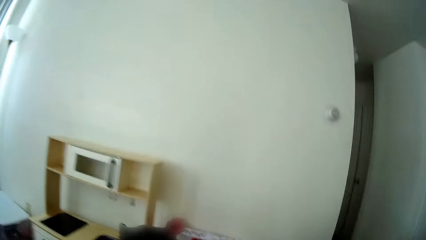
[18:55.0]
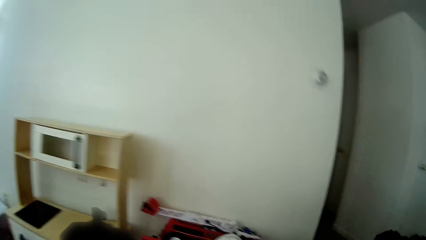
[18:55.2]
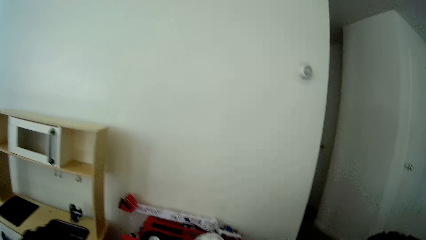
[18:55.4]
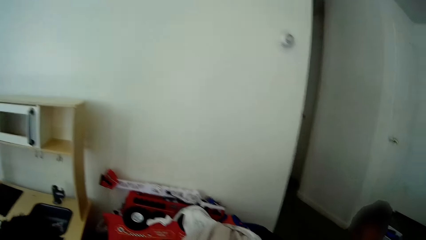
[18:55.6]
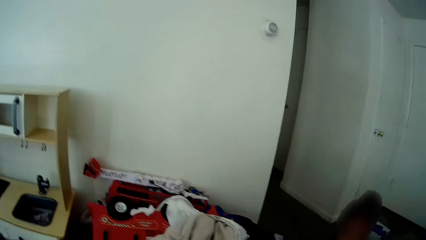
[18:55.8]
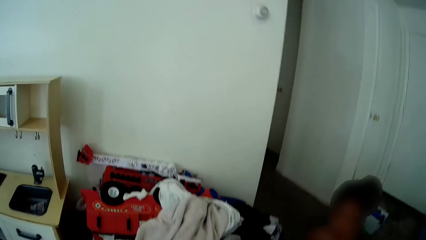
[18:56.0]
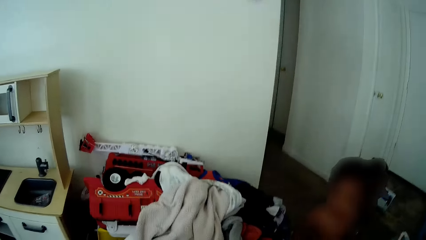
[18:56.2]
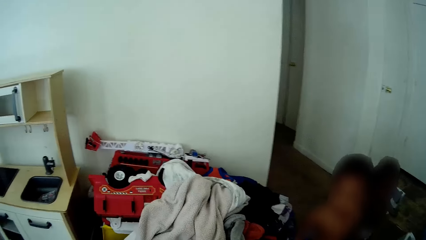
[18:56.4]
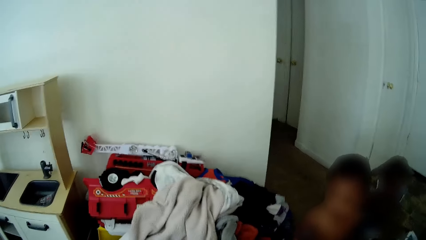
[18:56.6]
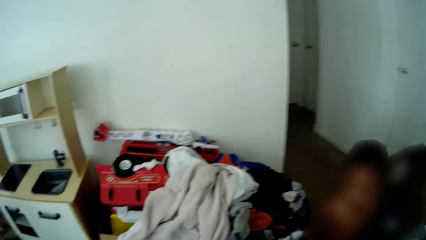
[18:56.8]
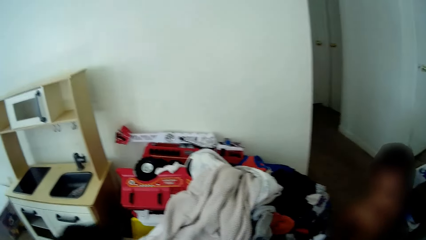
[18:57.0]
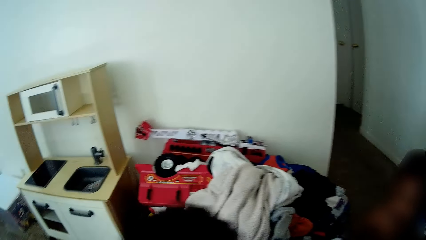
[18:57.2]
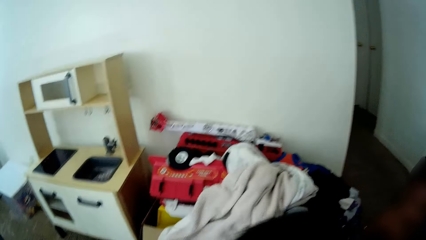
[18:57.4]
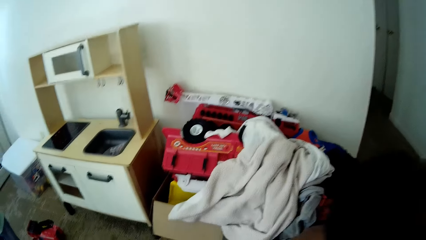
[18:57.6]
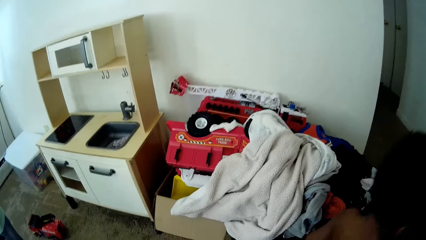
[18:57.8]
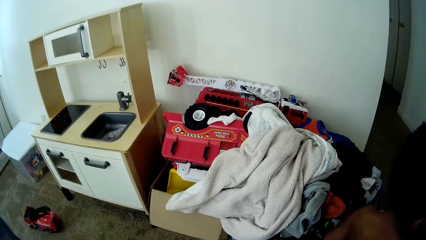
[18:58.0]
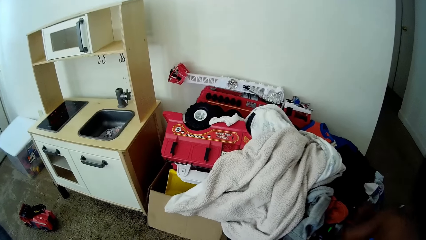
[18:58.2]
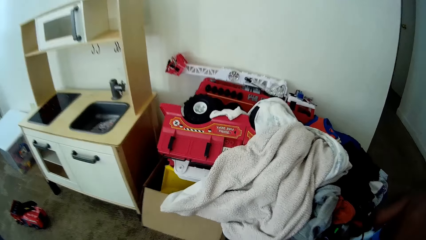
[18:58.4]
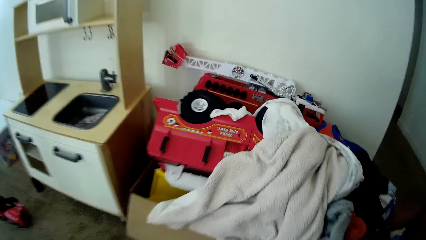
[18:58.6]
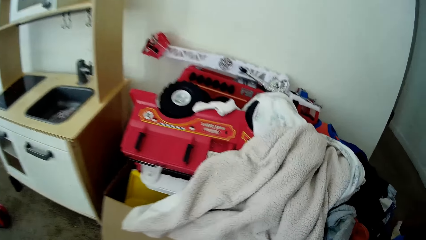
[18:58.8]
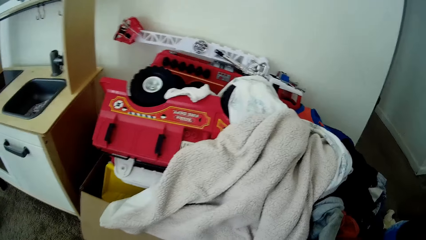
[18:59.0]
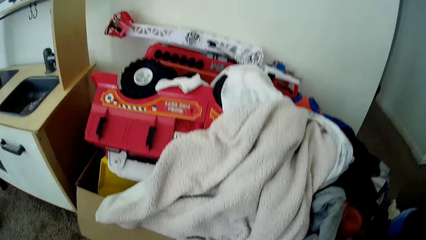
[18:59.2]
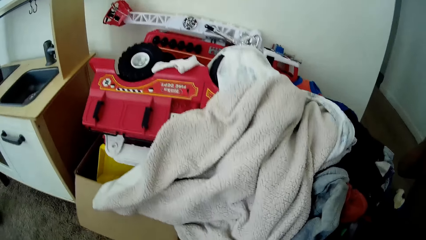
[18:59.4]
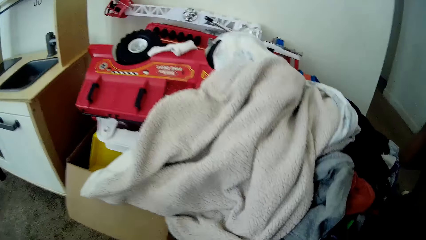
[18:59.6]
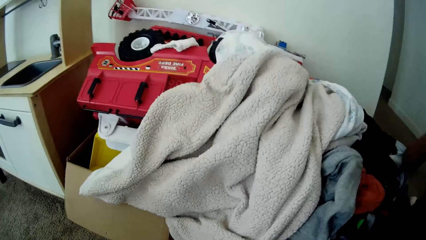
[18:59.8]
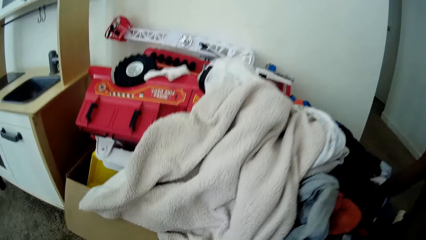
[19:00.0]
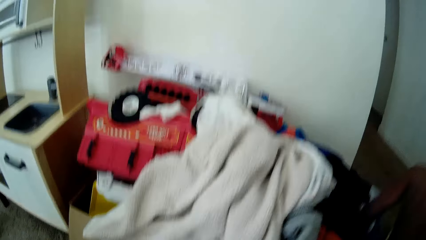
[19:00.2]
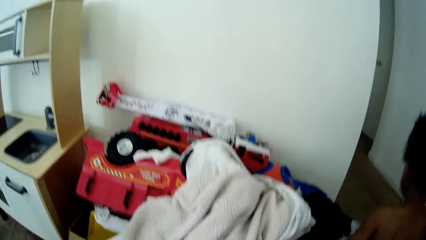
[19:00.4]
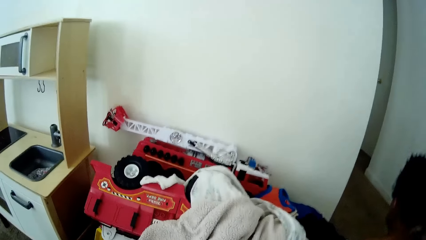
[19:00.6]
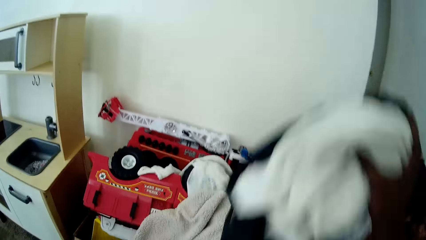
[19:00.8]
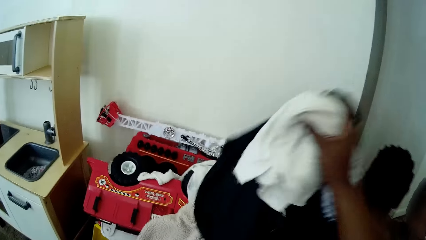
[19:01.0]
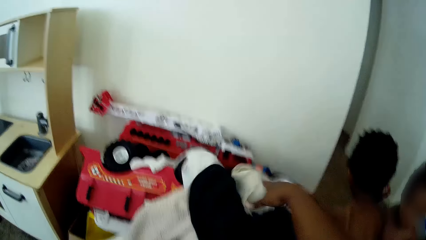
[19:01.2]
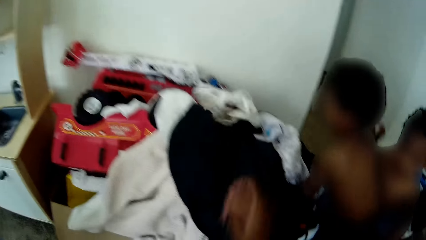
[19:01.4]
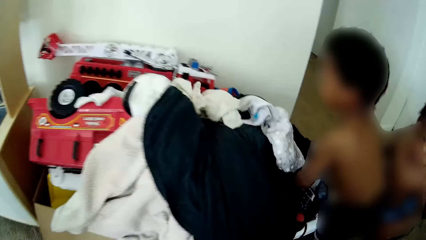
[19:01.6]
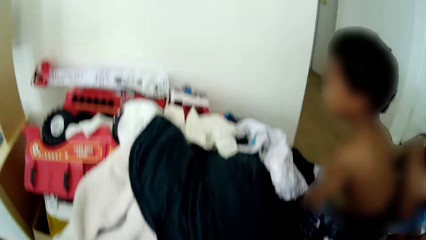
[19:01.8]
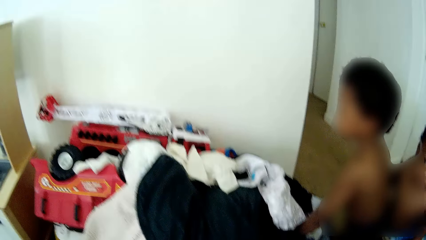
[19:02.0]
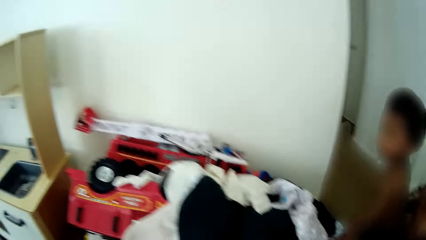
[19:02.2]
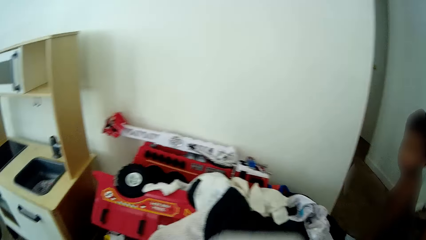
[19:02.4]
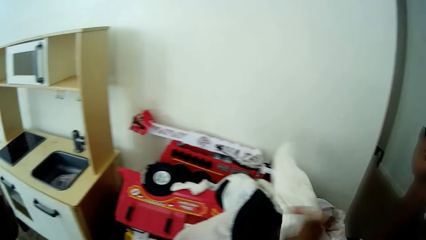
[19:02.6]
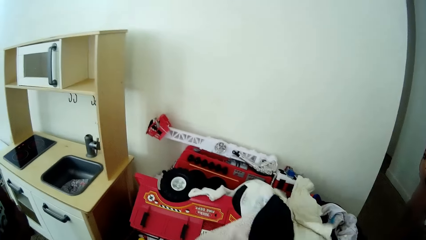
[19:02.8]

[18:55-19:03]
The camera wearer converses with the kids on her way. A kid walks in the room. The camera wearer collects cloths on the floor near a box. She drops a cloth on a pile of clothes in the box with her right hand. Other kids stand beside the camera wearer.

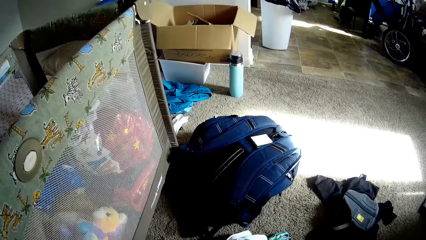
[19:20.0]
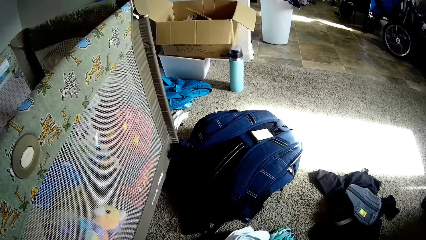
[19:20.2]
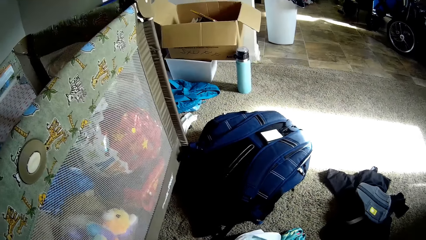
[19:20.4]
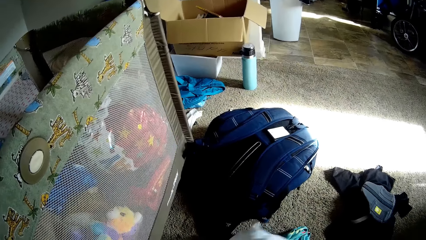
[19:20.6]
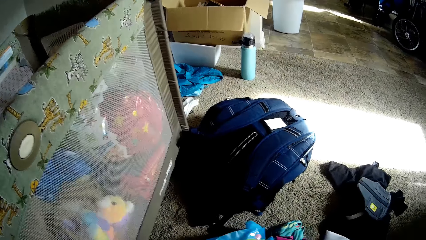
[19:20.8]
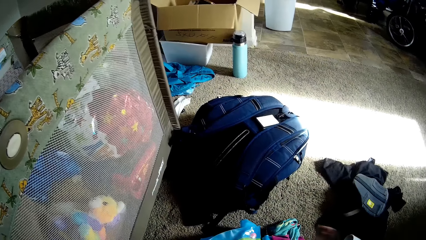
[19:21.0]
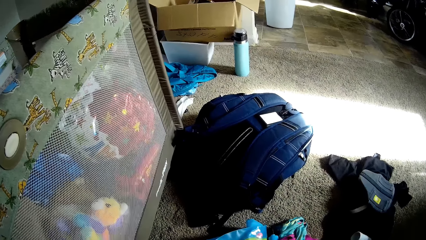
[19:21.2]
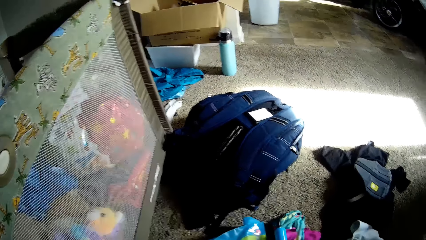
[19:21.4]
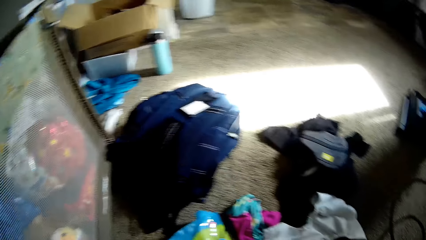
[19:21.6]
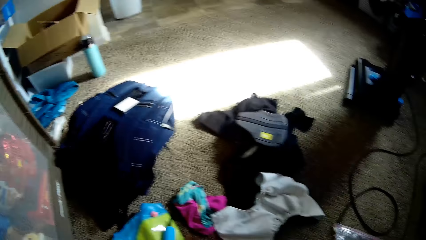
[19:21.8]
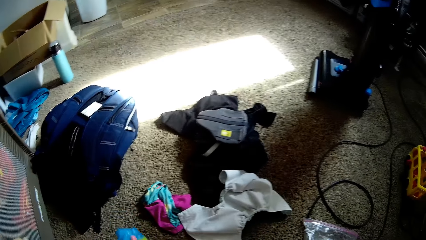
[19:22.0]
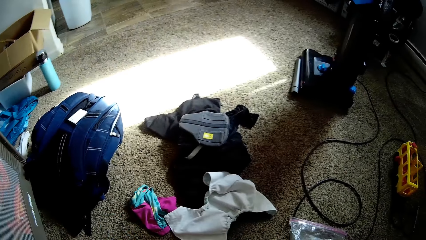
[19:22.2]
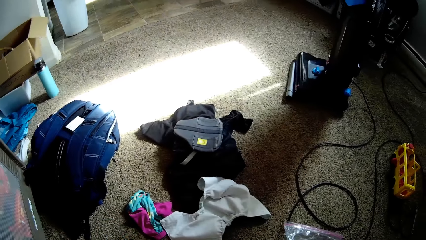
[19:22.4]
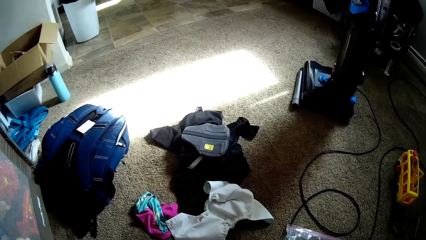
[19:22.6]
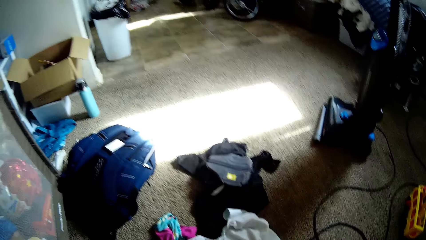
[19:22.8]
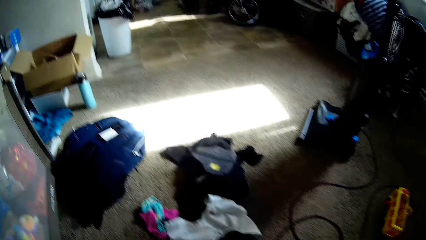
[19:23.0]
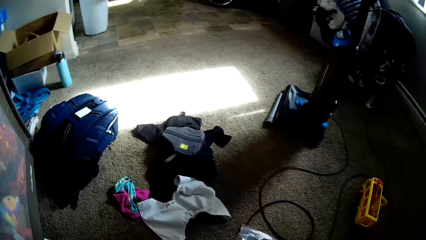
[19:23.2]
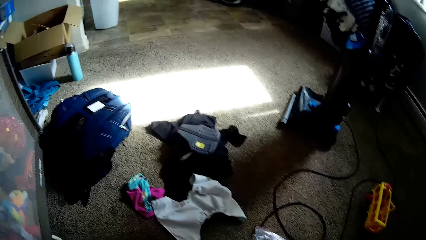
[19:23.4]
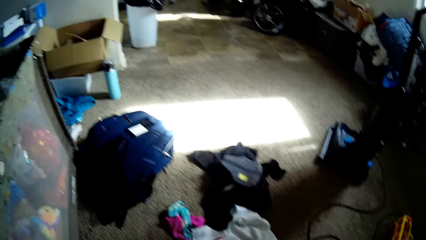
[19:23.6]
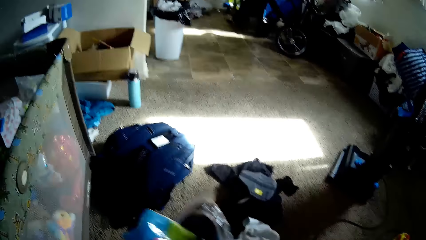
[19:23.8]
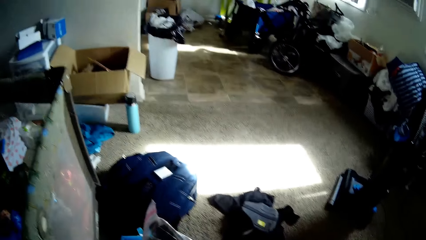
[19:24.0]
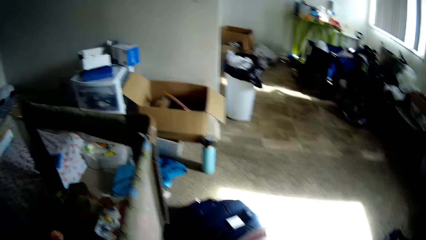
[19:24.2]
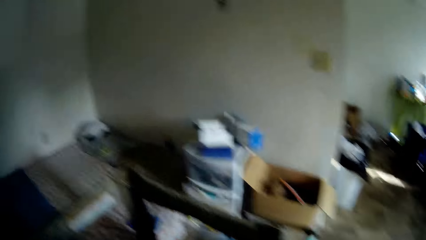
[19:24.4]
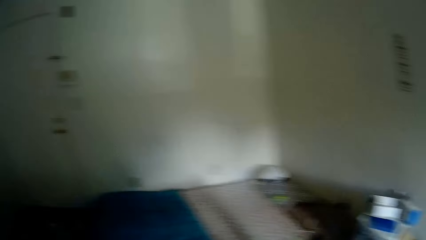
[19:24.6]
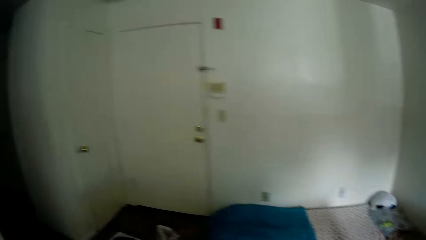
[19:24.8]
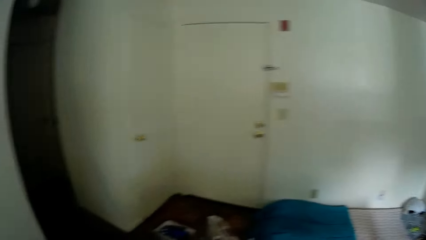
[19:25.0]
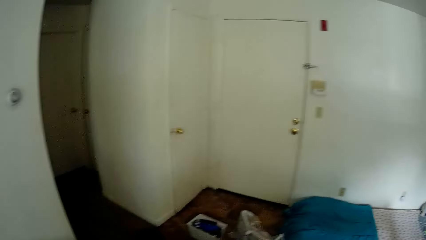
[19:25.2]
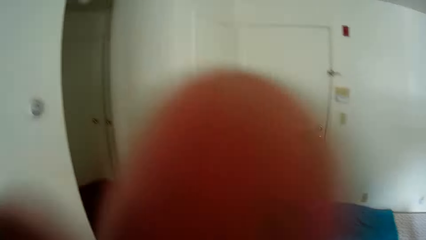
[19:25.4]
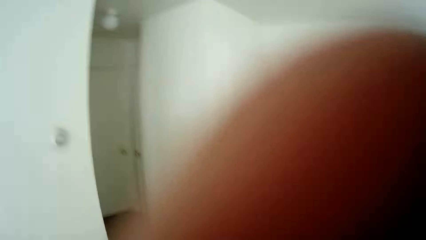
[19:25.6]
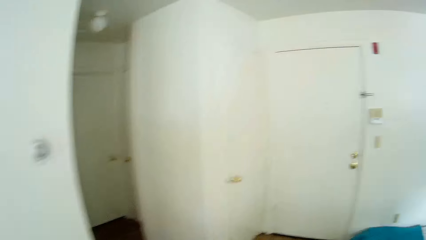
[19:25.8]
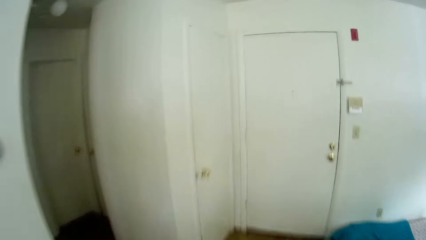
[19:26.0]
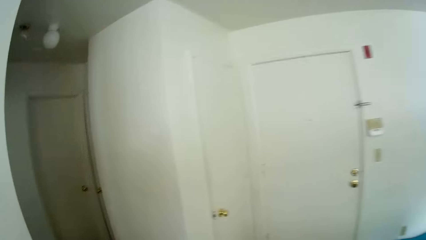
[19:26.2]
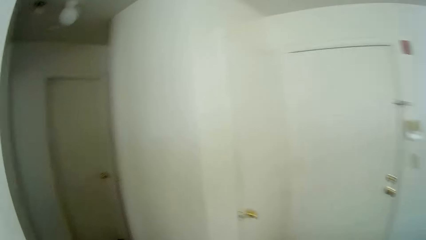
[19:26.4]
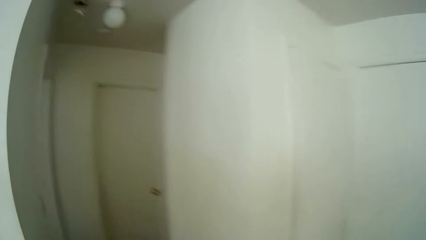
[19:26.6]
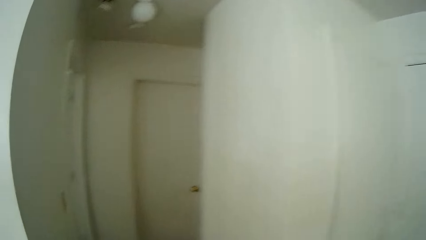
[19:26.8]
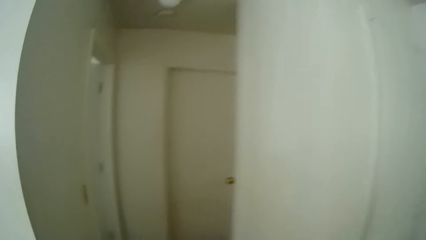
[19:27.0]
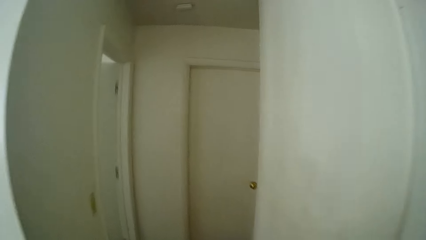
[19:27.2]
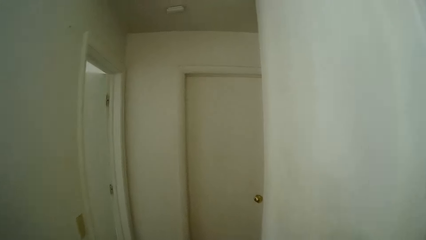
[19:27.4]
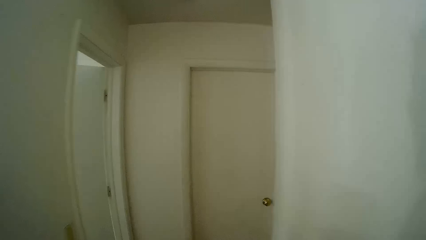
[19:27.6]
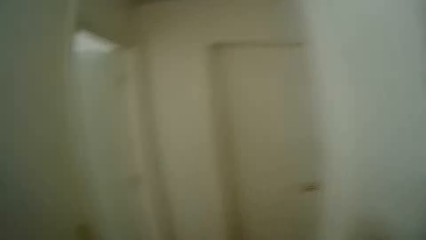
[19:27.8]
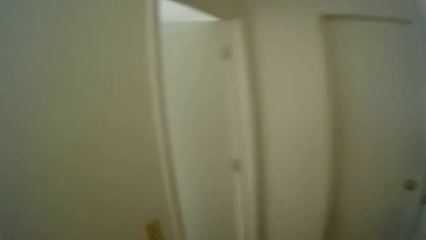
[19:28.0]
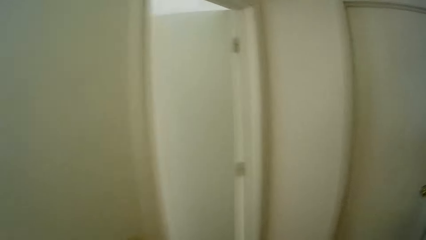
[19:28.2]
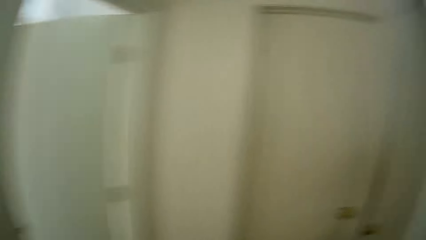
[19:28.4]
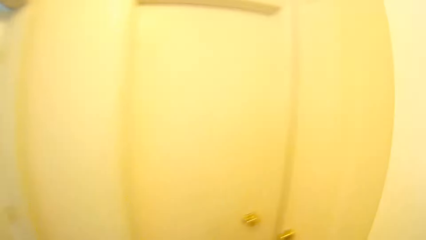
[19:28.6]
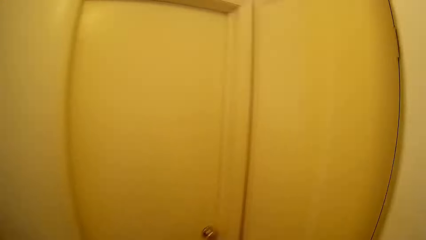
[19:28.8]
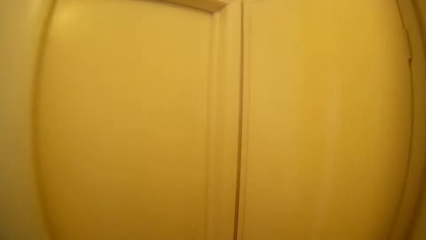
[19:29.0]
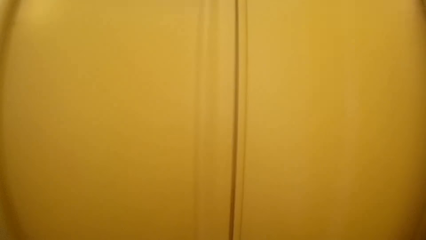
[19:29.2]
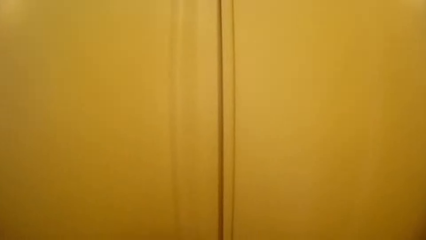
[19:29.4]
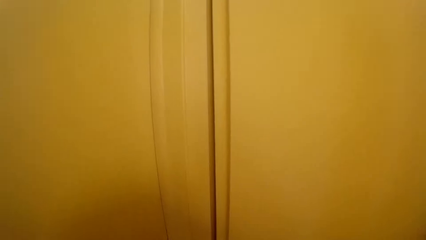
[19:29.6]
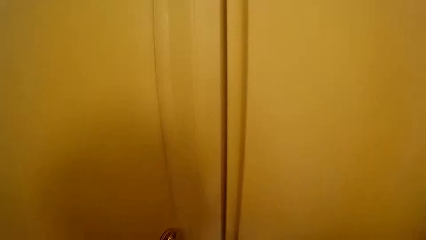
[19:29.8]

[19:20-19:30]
The camera wearer collects clothes on the floor. She moves a diaper on the rug with her right hand. She moves a toy on the rug with her right hand. She carries the clothes to a wardrobe. She adjusts the camera on her head.
